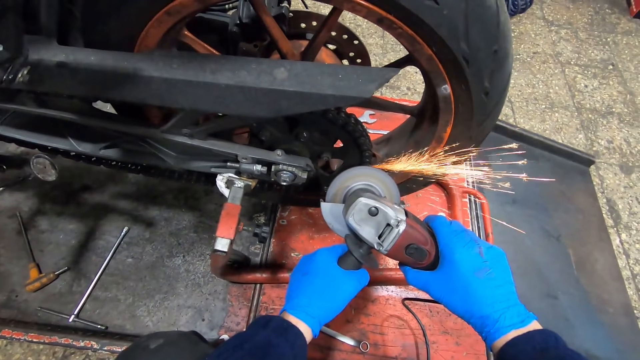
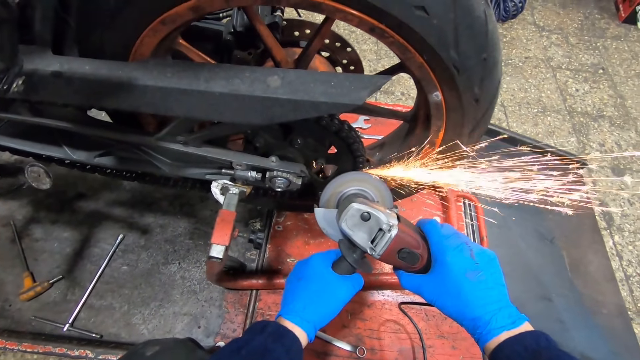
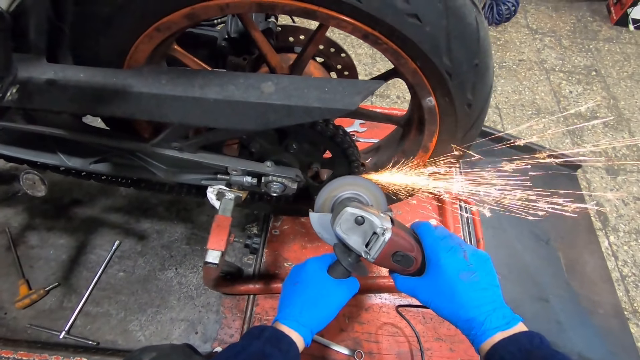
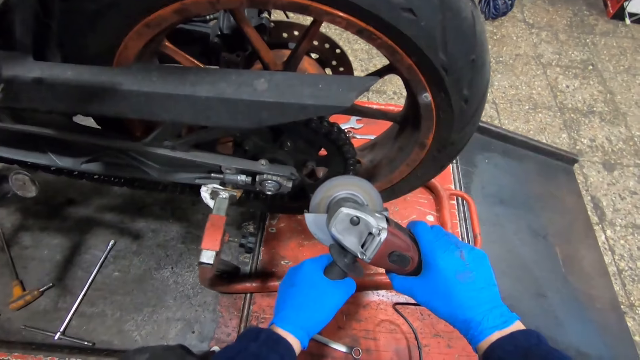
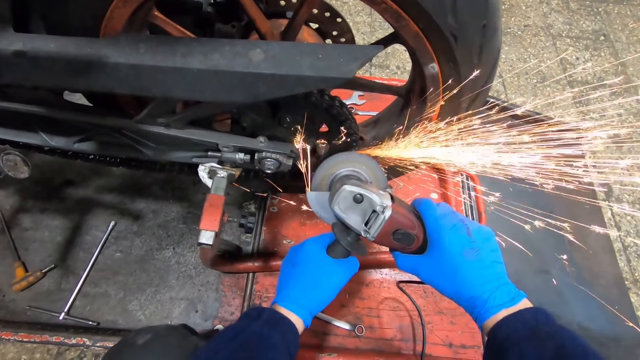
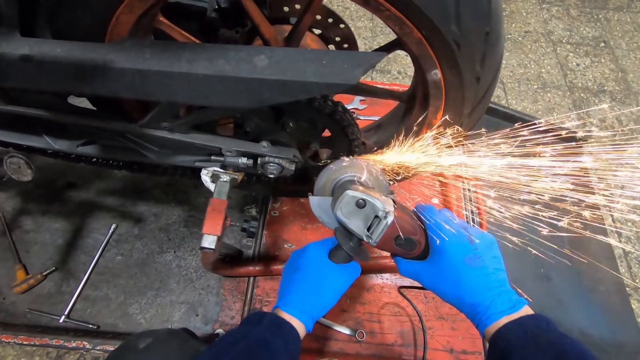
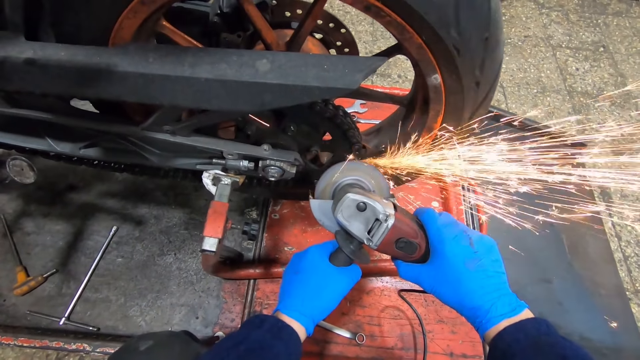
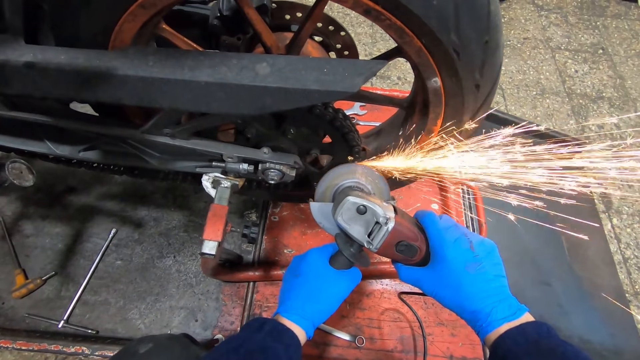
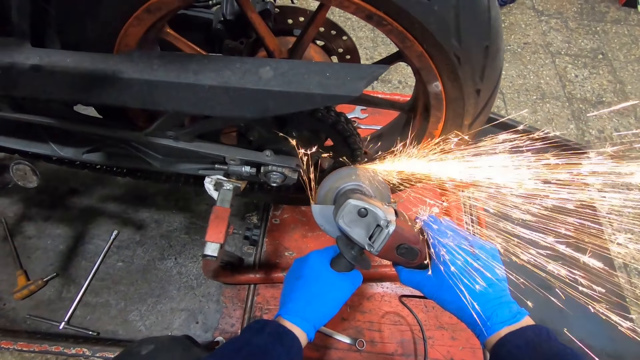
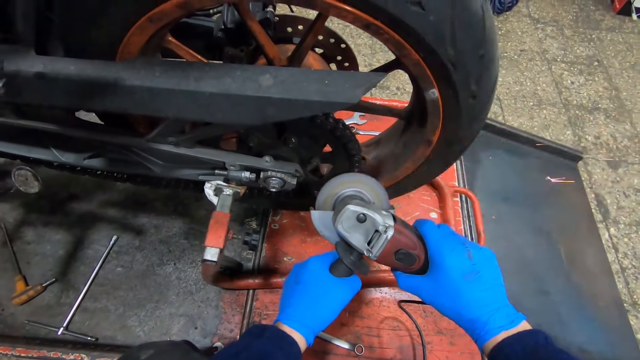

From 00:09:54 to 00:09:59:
The camera wearer grinds the chain.

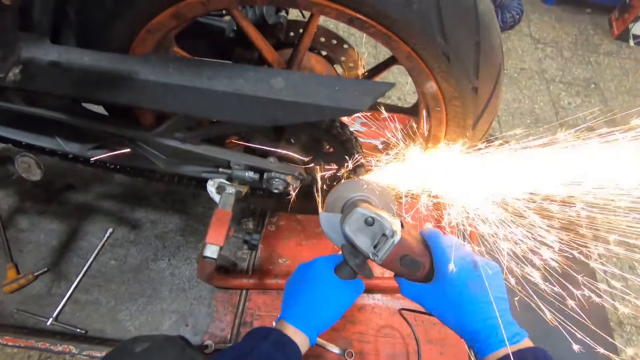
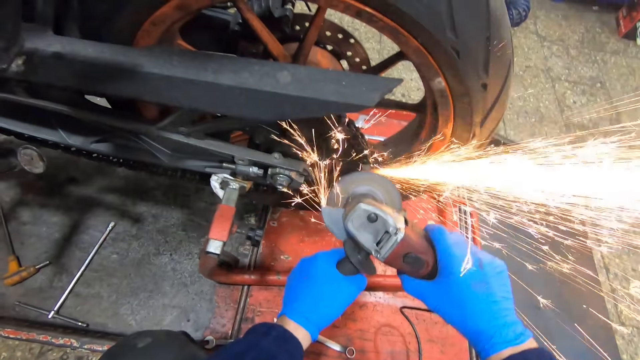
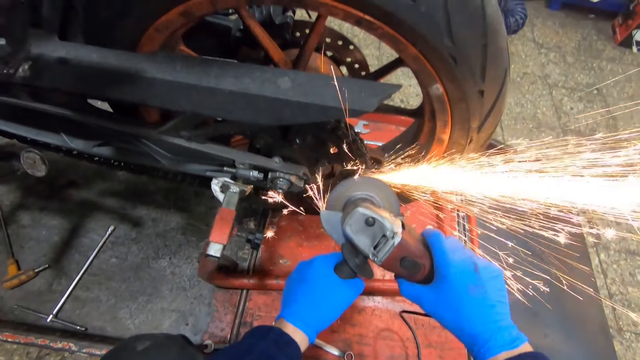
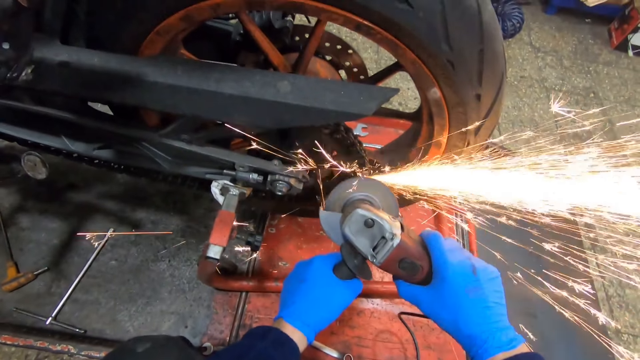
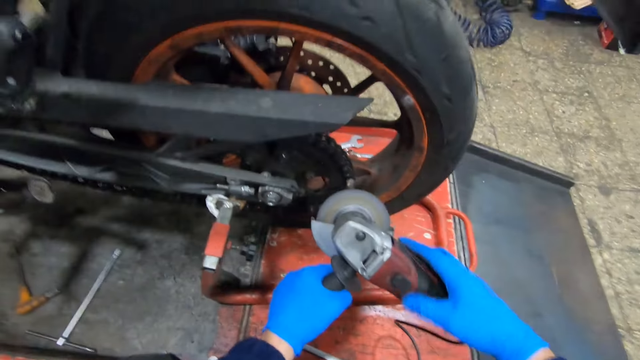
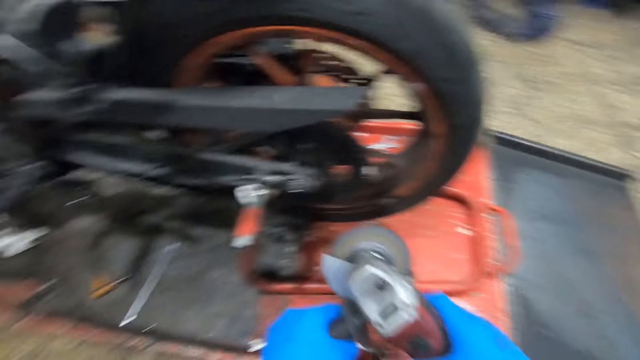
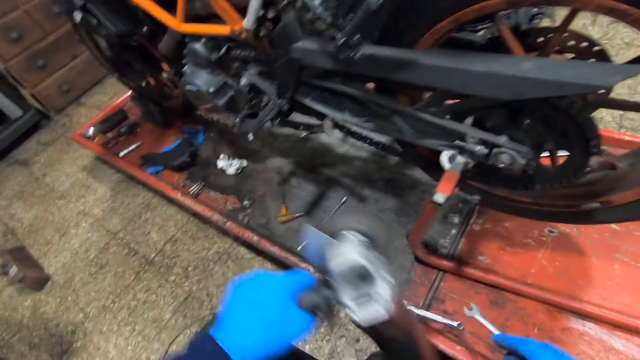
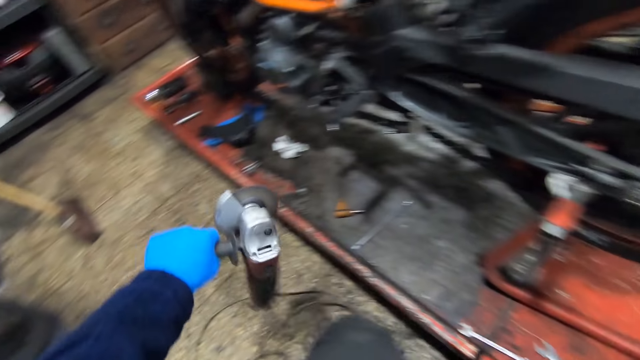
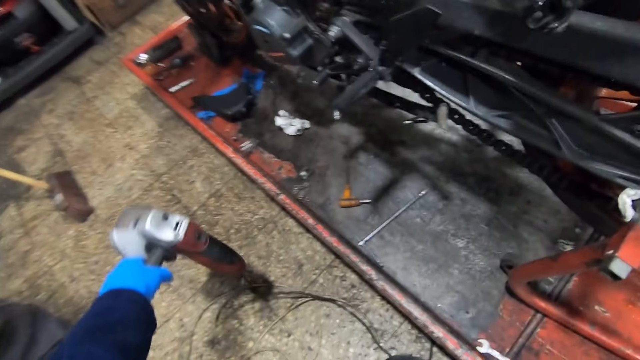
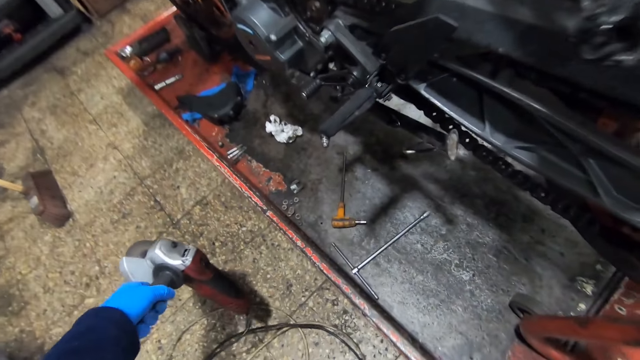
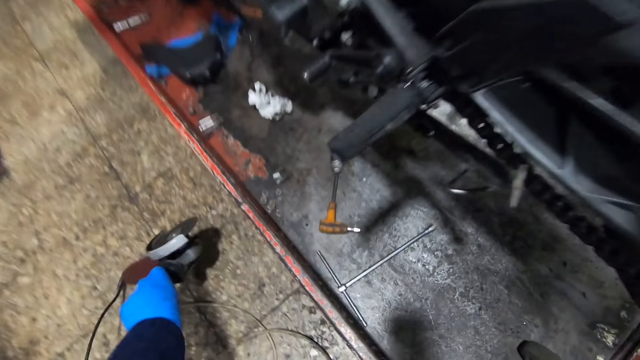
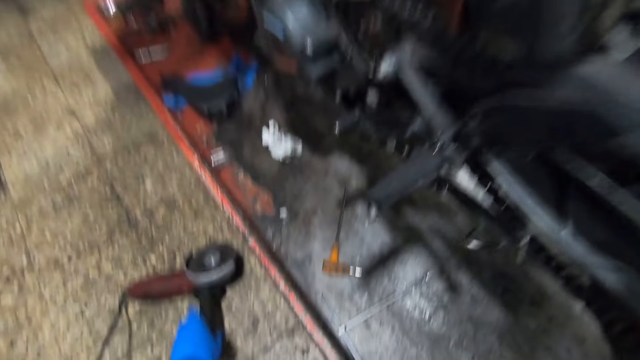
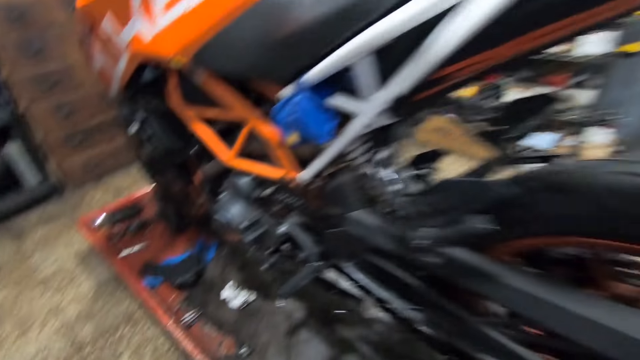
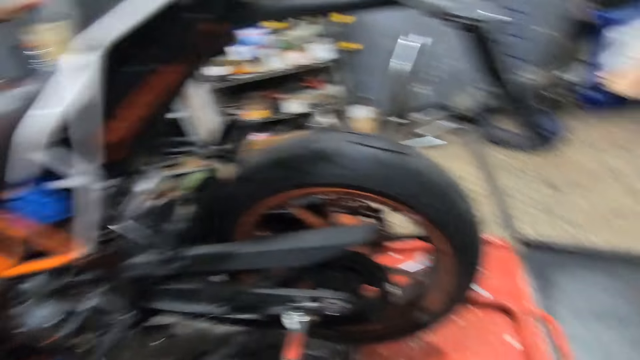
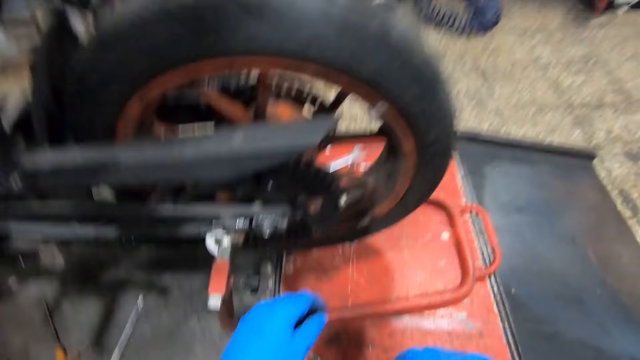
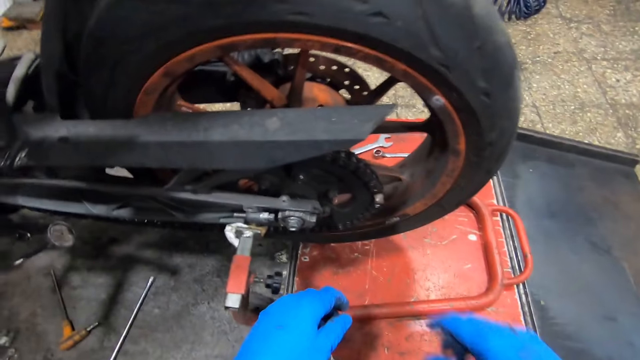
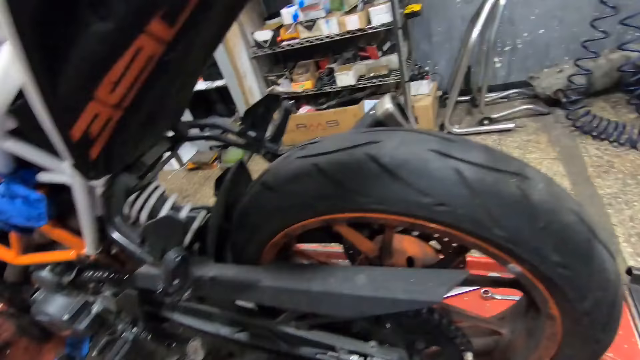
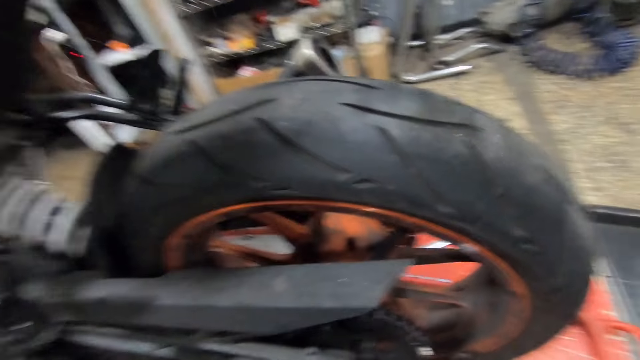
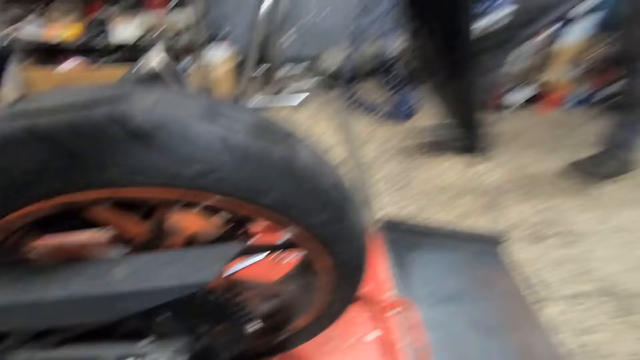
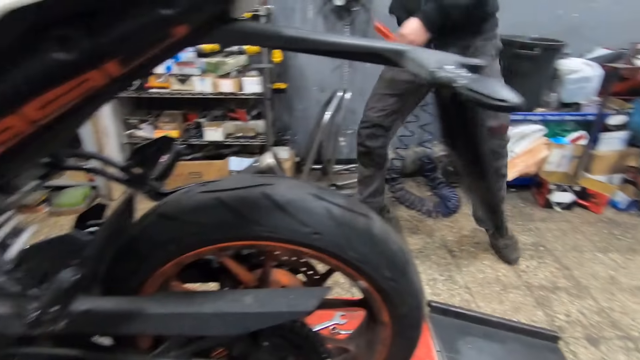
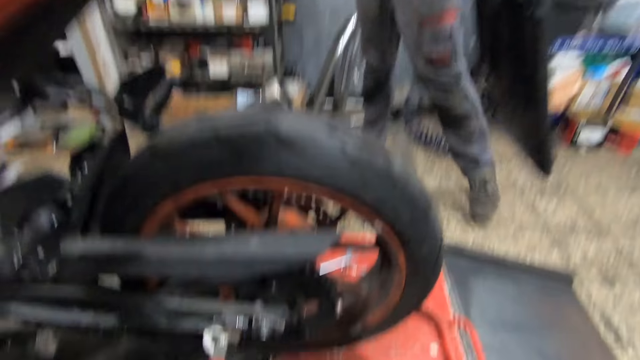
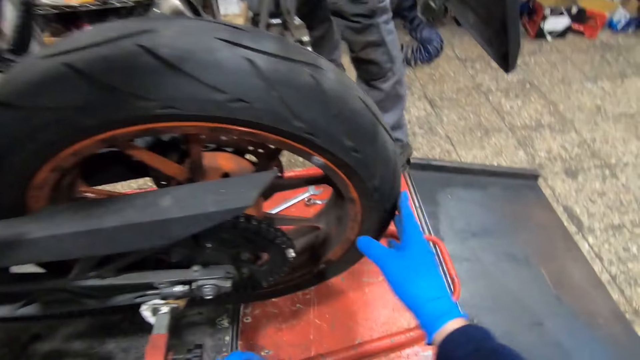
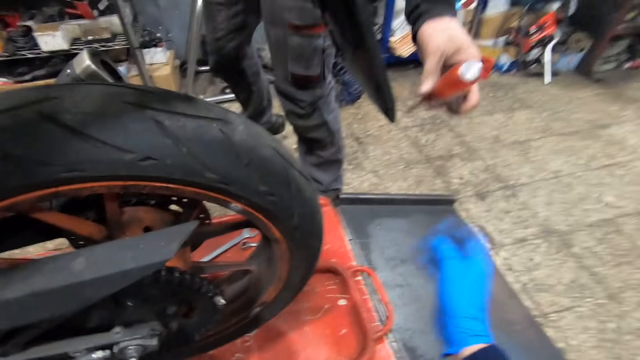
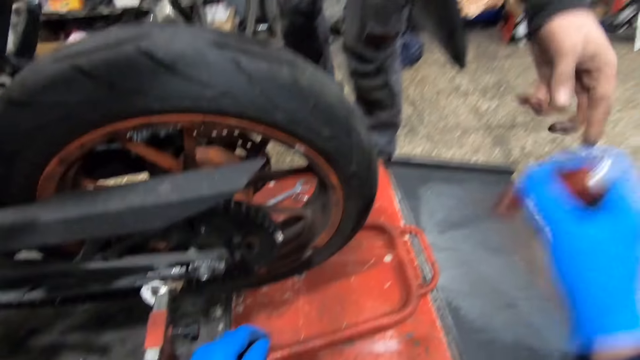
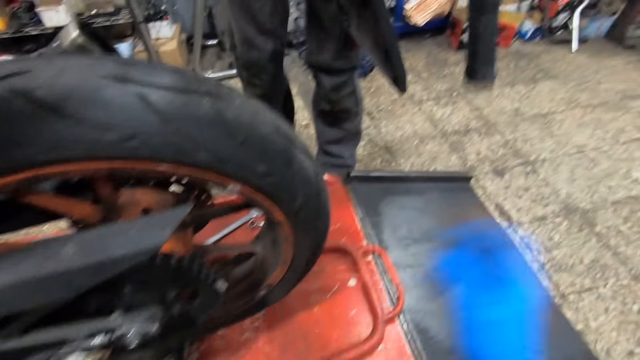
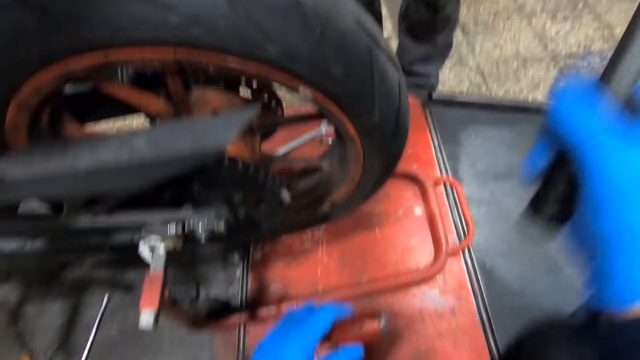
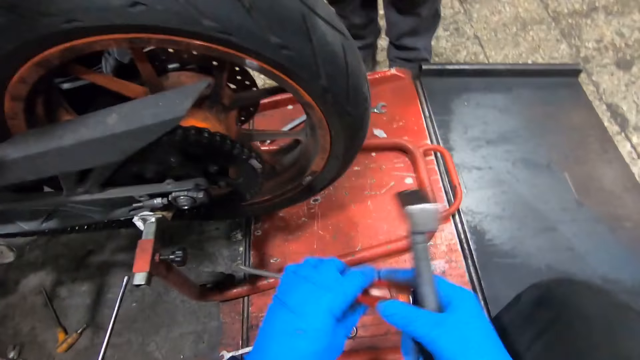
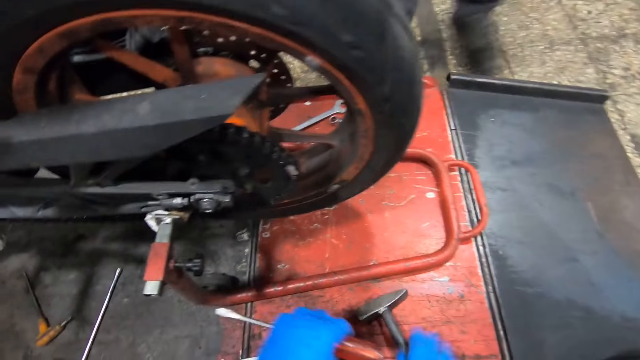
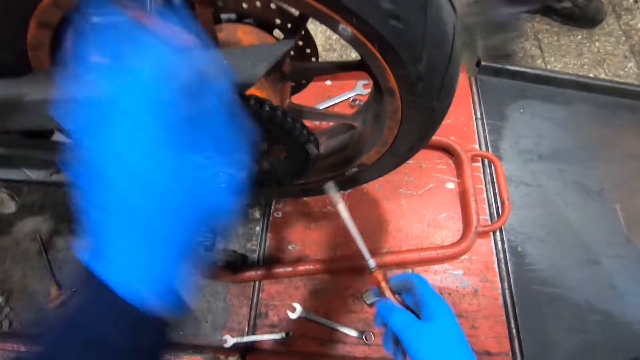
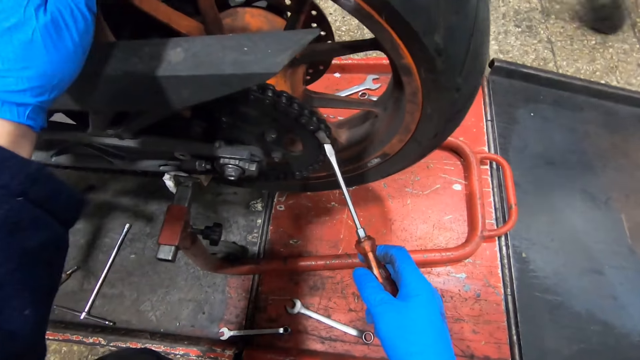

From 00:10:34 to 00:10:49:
The camera wearer turns off the saw with his right gloved hand. He drops the saw on the ground with his gloved left hand. A man walks beside the motorcycle. The camera wearer holds the tire. The man hands the camera wearer a chisel or screwdriver. The camera wearer transfers the chisel from his right gloved hand to his left gloved hand. He holds the screwdriver with the other hand. The man hands the camera wearer a hammer. The camera wearer drops the hammer on the platform. He transfers the chisel from his left gloved hand to his right gloved hand. He holds the screwdriver with the other hand. The man walks away from the motorcycle. The camera wearer puts his hand on the motorcycle.
